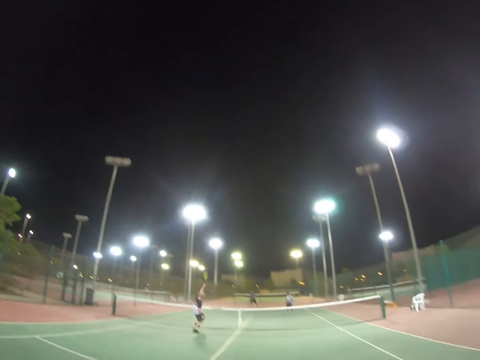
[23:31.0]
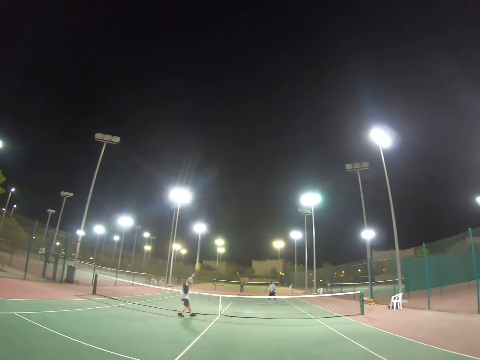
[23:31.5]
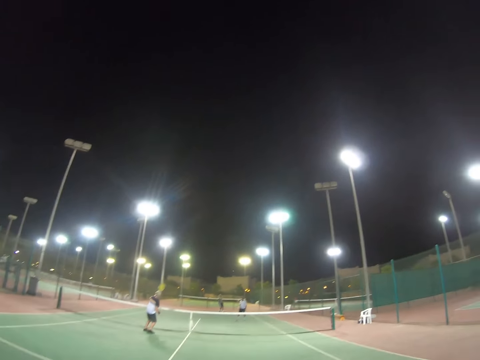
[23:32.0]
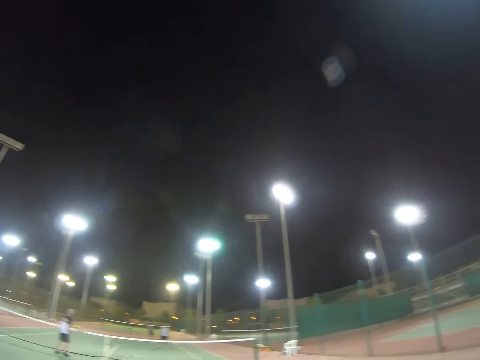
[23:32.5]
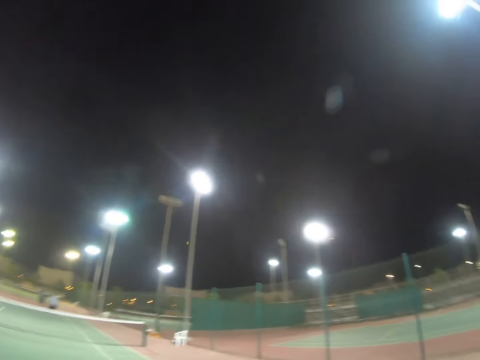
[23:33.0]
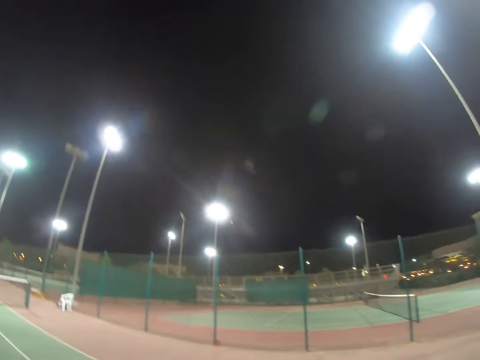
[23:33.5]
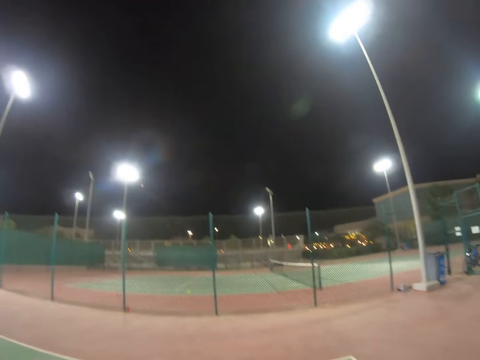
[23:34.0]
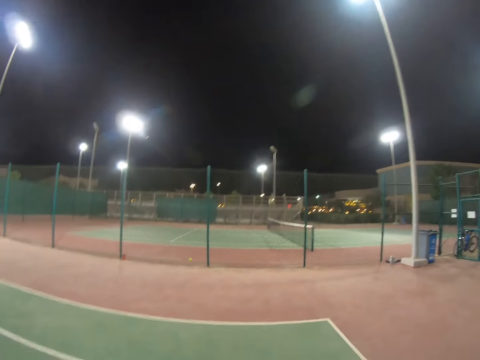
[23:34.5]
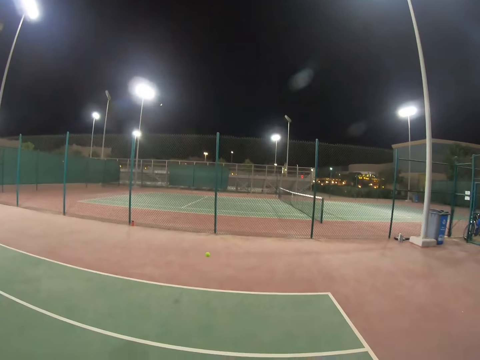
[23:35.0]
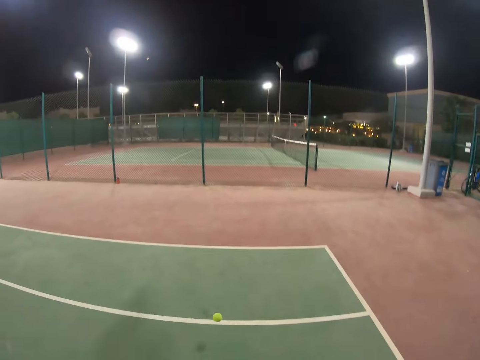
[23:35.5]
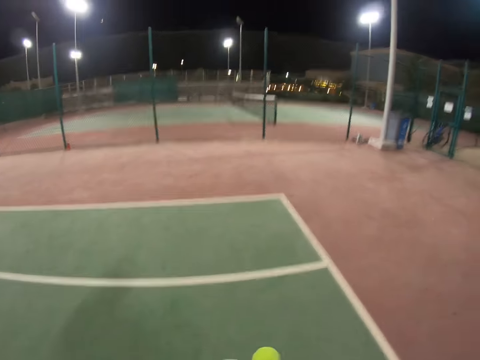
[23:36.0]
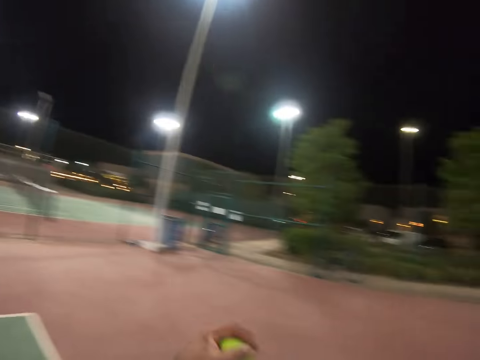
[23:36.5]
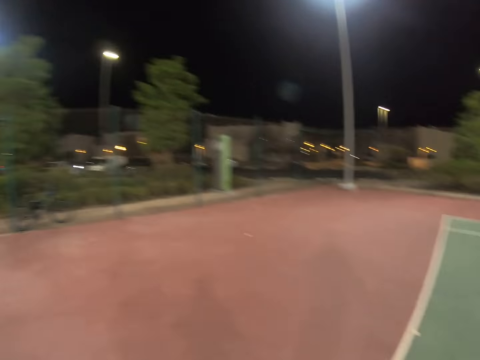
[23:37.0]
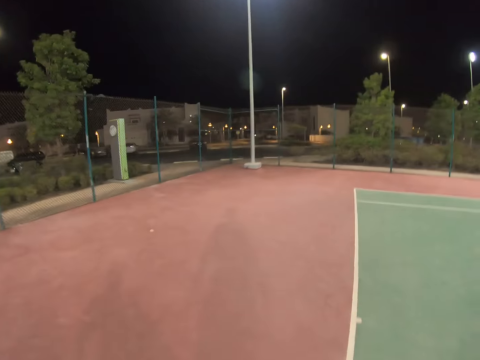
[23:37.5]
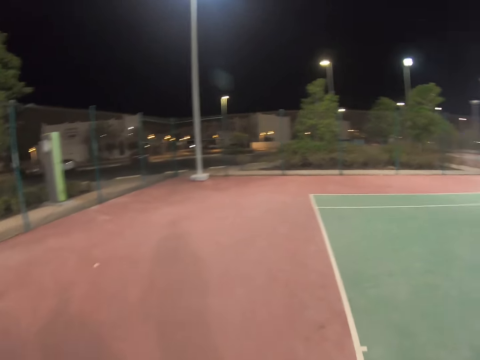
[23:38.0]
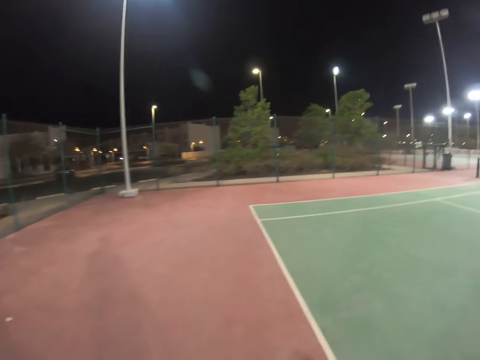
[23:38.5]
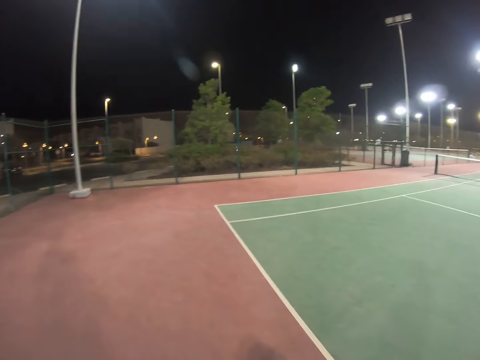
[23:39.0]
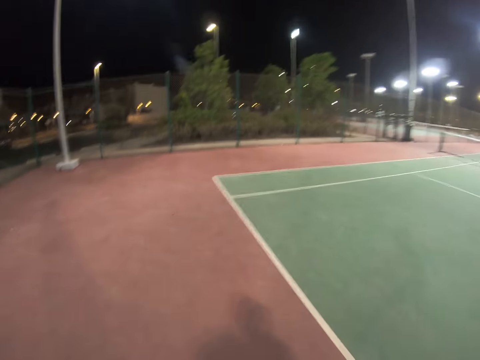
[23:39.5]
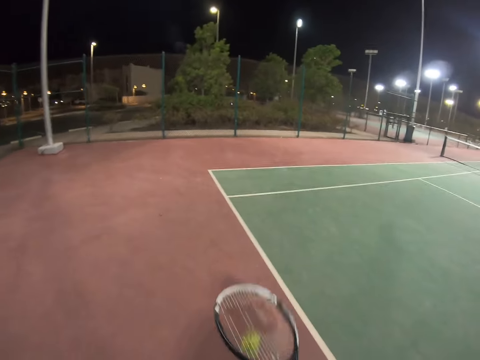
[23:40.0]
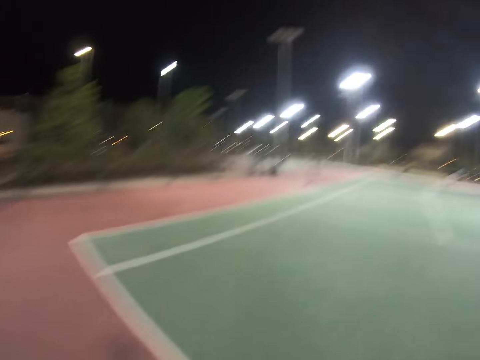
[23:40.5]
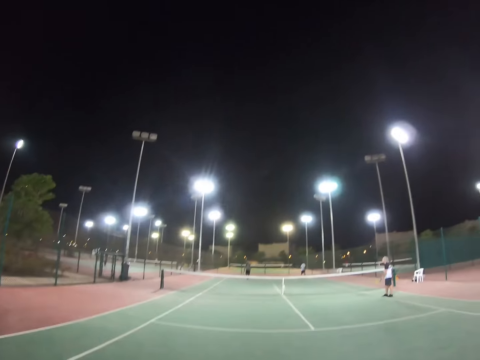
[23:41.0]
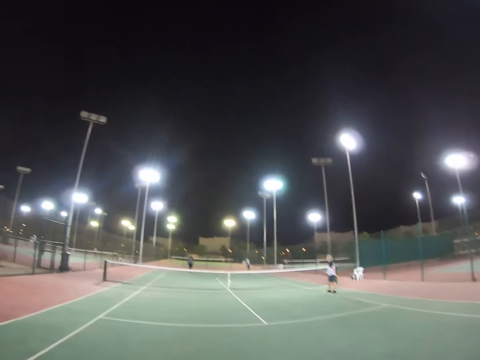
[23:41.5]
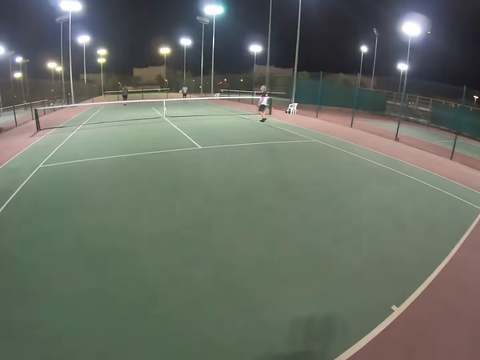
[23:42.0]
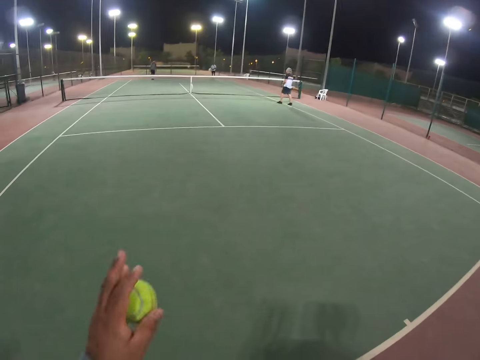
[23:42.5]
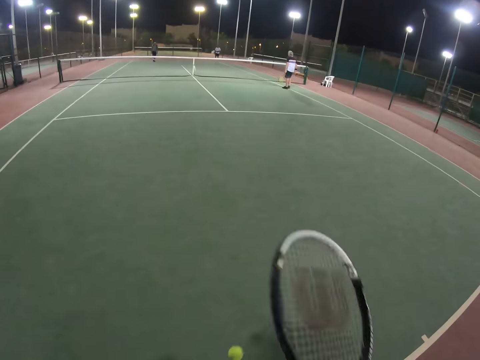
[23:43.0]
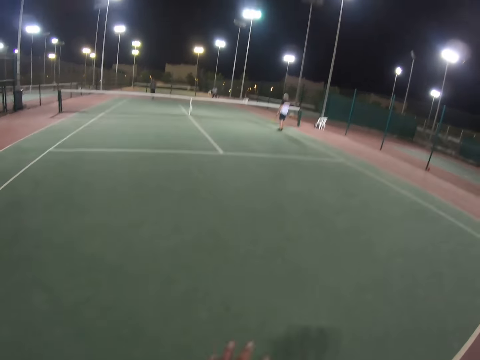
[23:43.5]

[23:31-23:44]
A man jumps and hits the ball. Another man moves to the ball and hits the ball. The camera wearer picks up the ball from the ground. They walk. They look at the background. They bounce the ball with the racket.

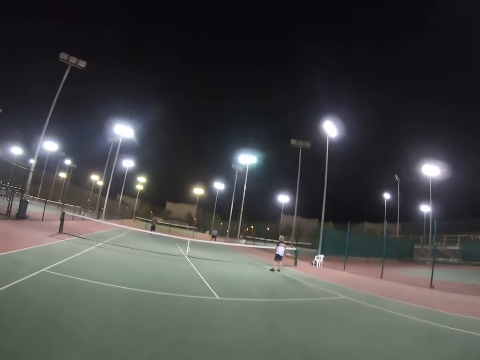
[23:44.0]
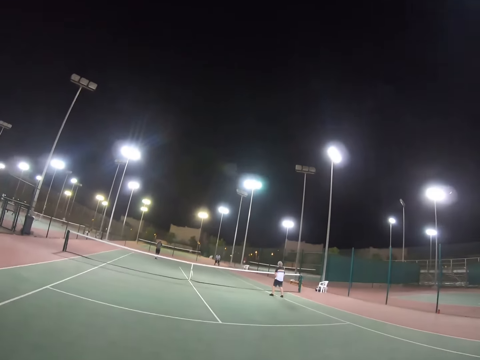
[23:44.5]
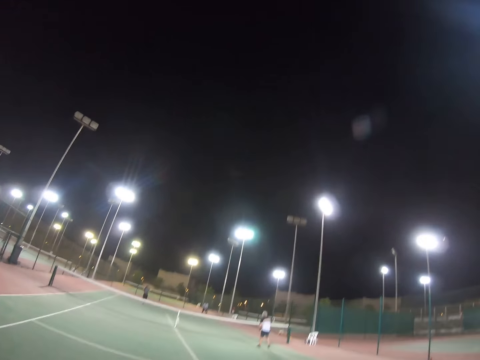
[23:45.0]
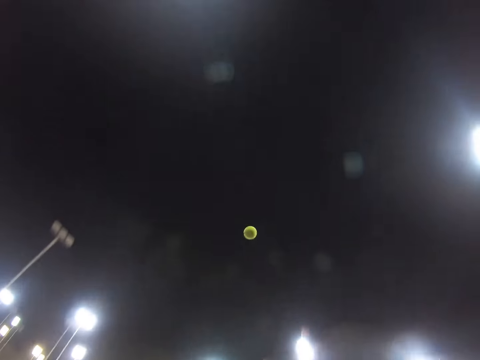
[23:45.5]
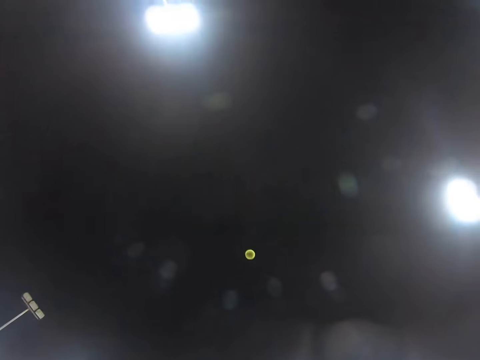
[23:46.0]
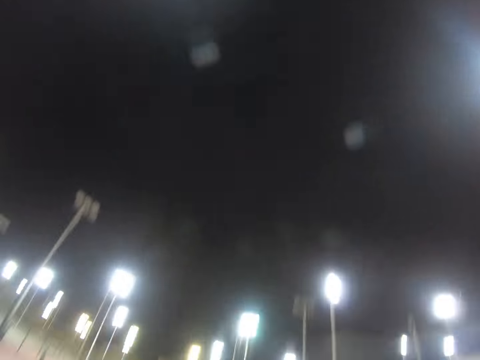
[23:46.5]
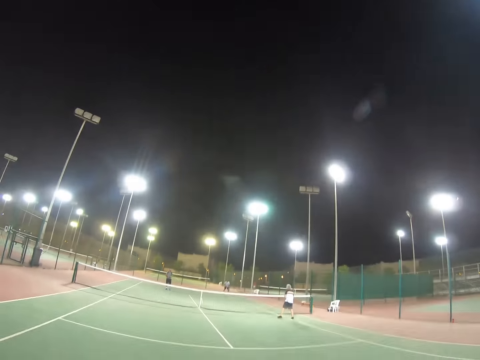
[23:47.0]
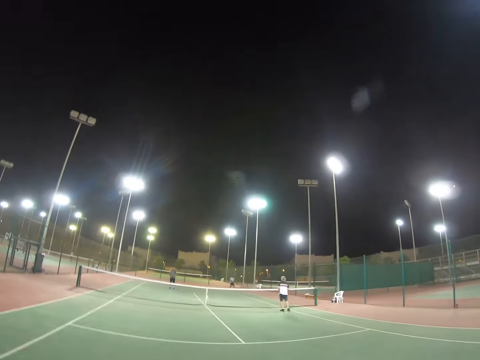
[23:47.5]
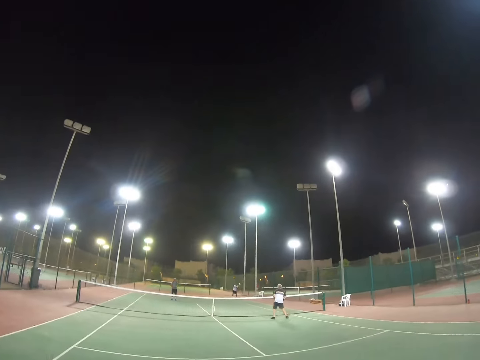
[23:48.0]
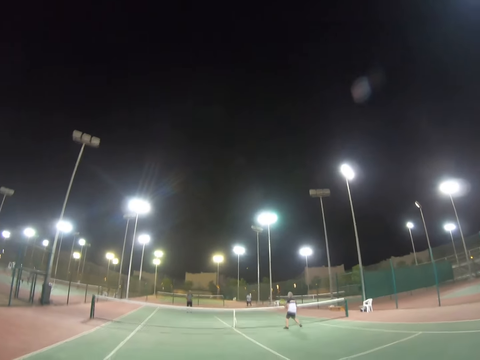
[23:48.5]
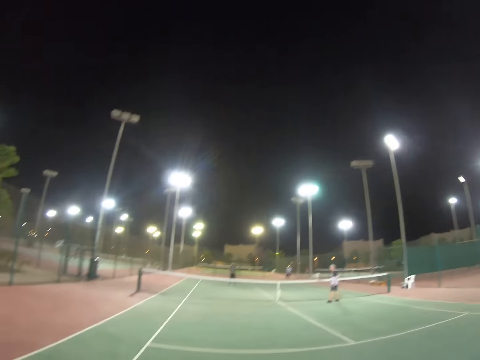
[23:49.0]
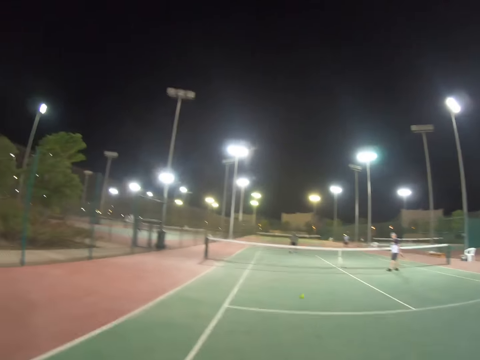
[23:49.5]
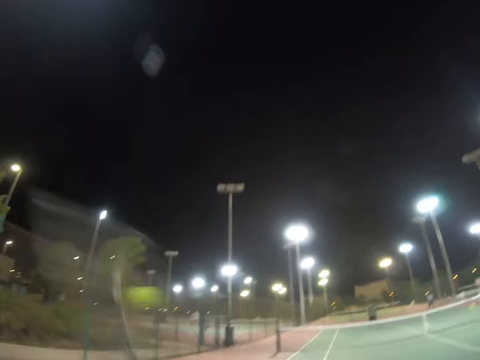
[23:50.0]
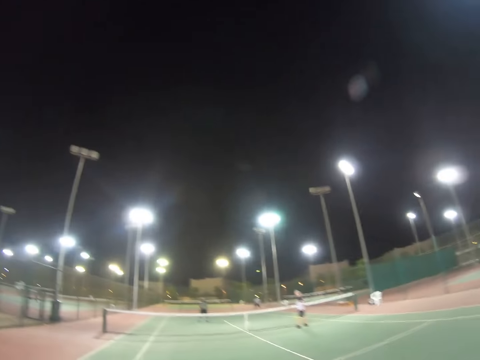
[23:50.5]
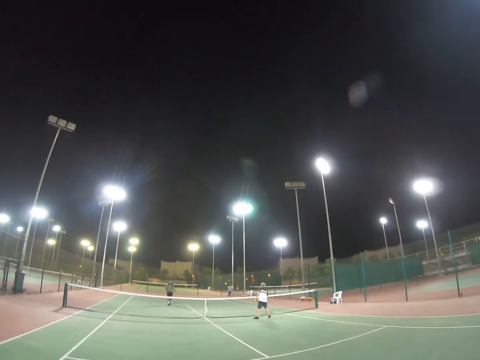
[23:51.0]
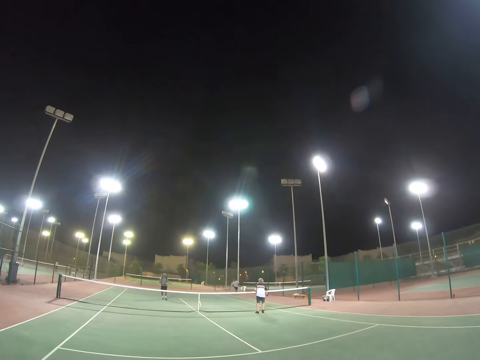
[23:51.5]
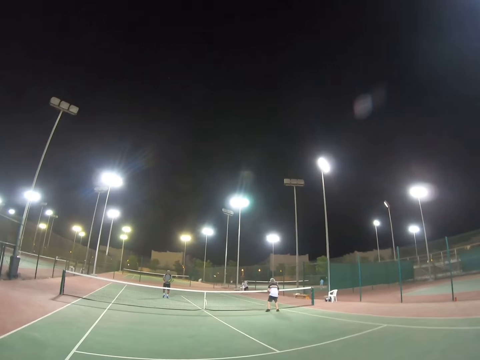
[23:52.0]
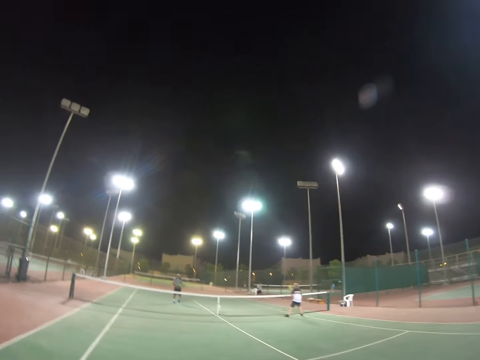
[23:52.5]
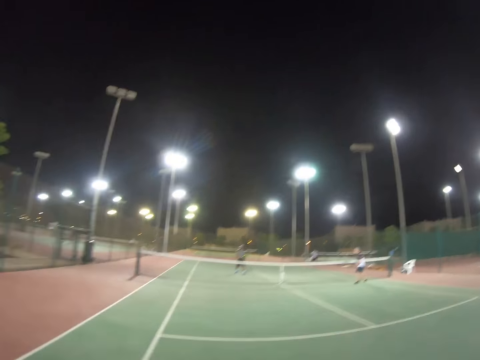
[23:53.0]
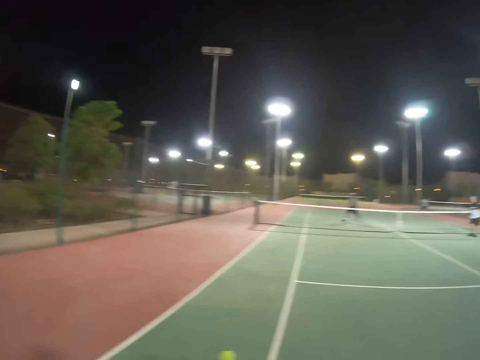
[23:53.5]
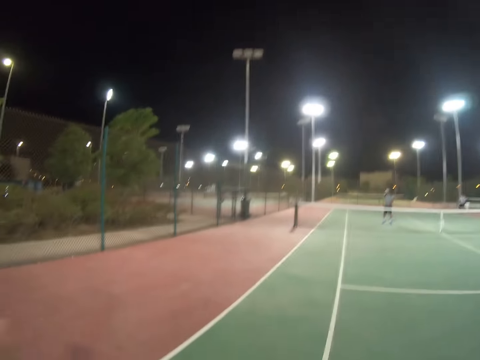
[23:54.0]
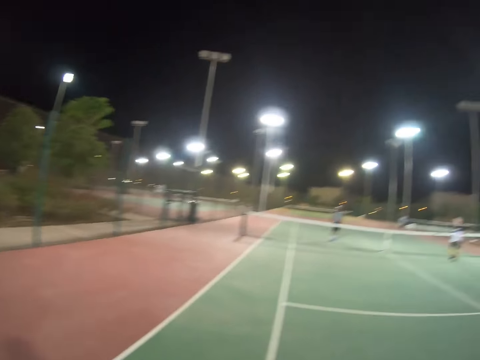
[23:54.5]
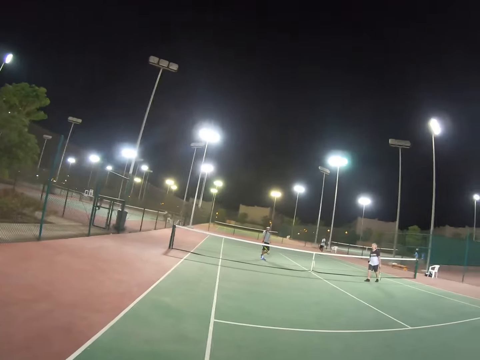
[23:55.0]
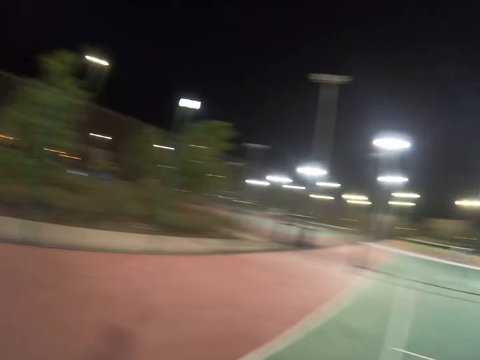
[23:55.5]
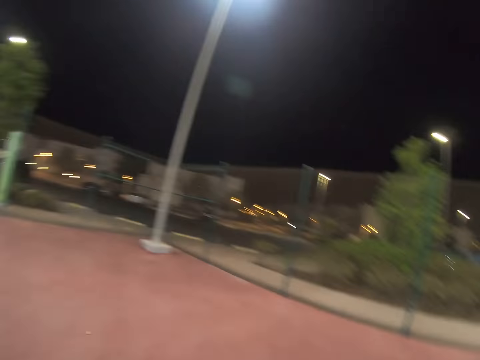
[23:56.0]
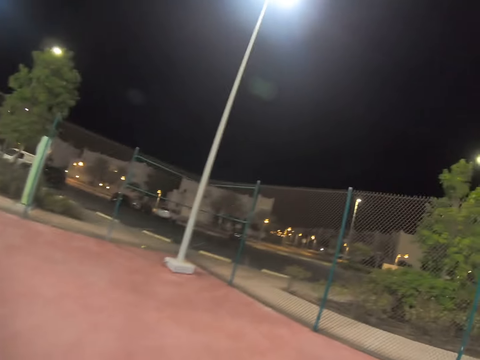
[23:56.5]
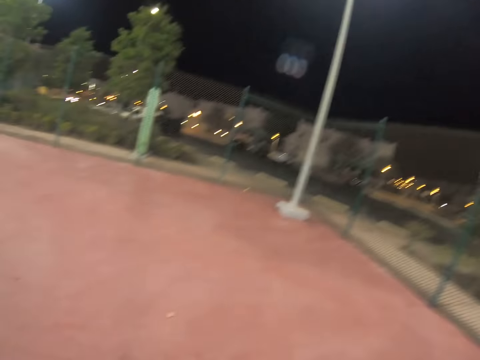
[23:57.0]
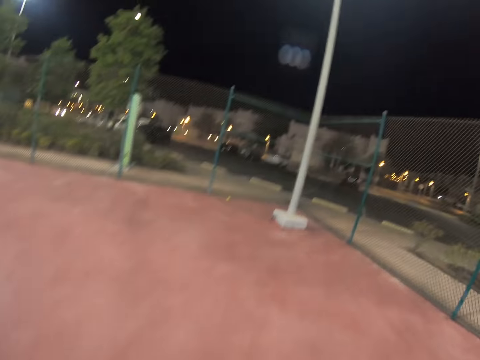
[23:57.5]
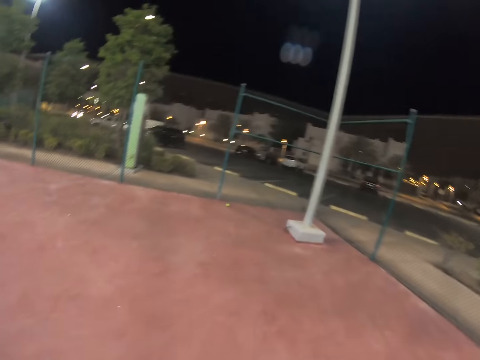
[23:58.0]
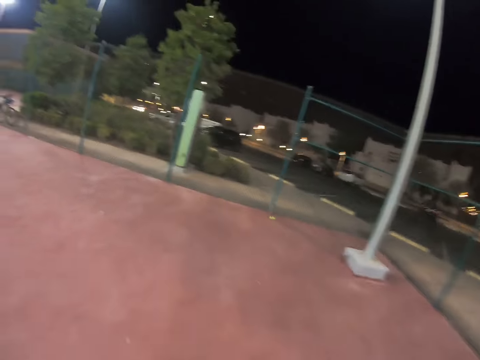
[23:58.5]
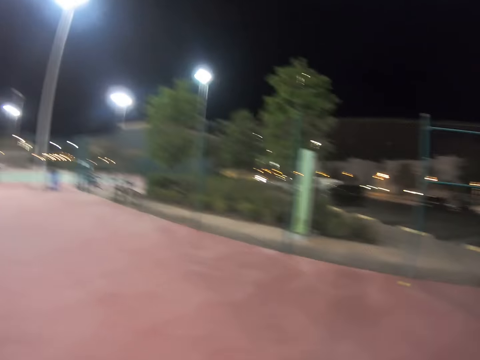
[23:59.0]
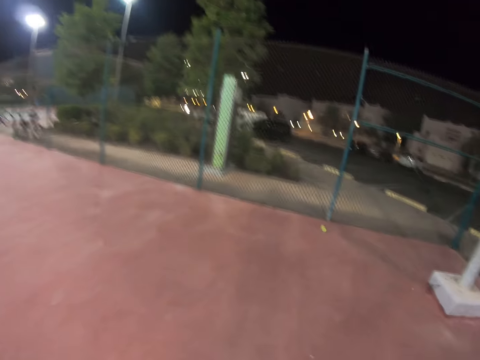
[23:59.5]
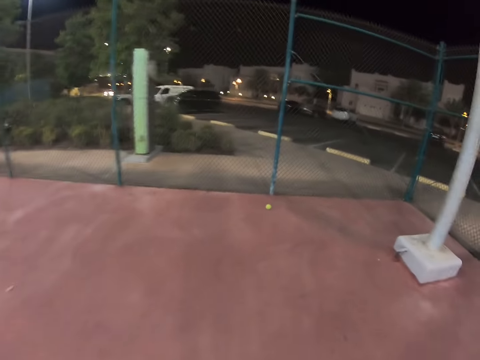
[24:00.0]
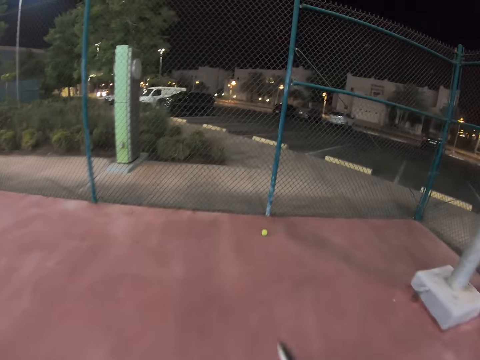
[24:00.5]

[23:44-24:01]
The camera wearer serves the ball. They play tennis. A man hits the ball. The camera wearer hits the ball. The man runs to the ball and hits the ball. The man plays tennis. The camera wearer looks at the background. They walk to the ball.
